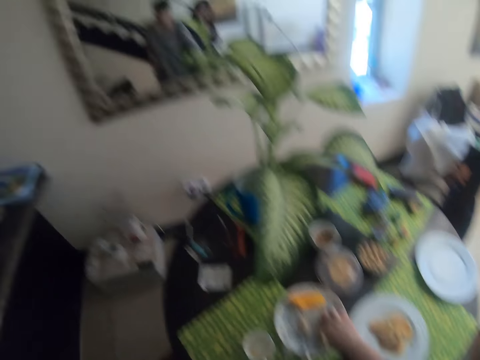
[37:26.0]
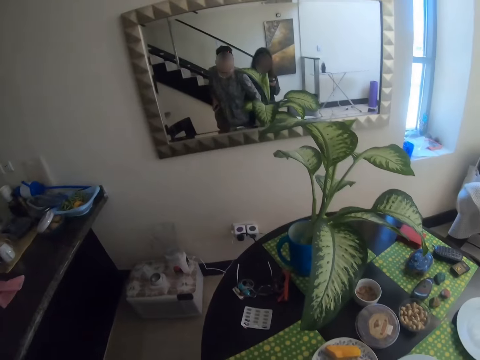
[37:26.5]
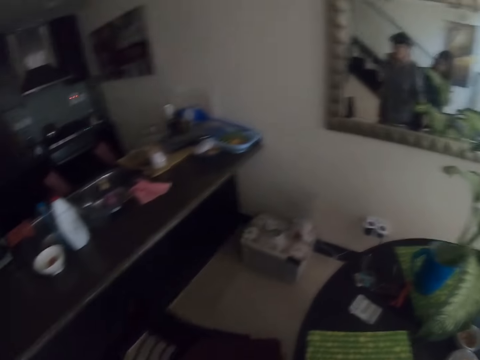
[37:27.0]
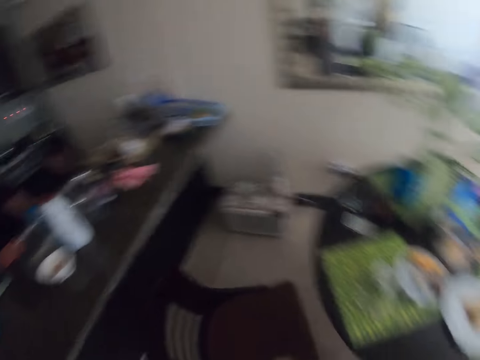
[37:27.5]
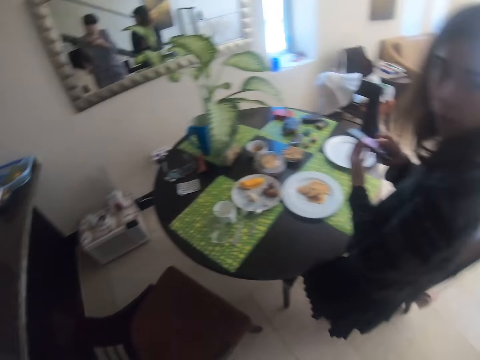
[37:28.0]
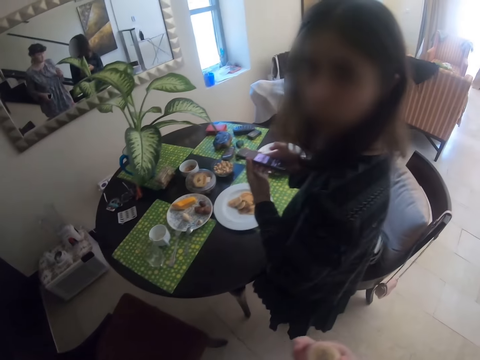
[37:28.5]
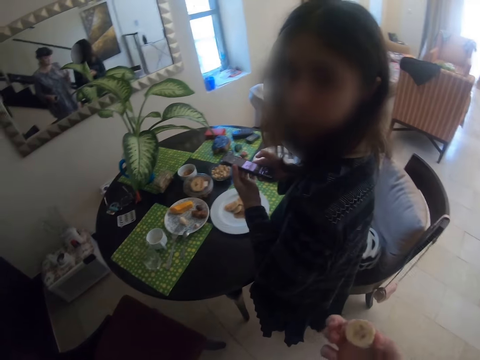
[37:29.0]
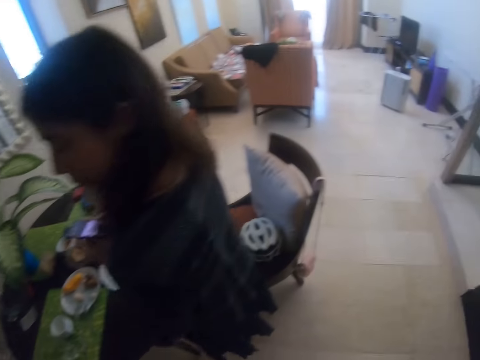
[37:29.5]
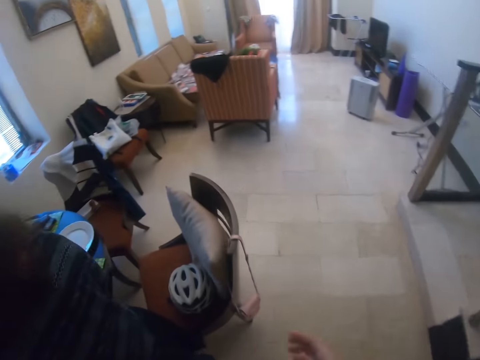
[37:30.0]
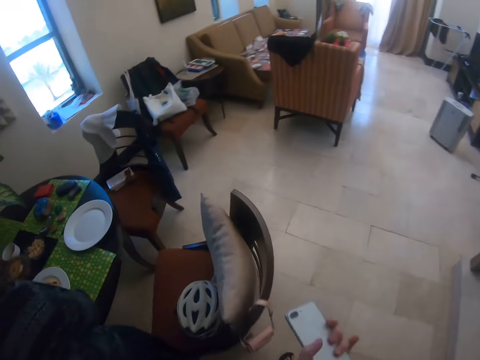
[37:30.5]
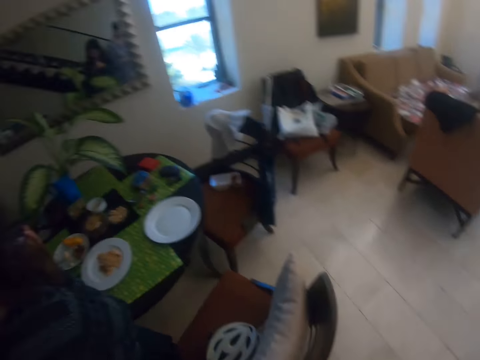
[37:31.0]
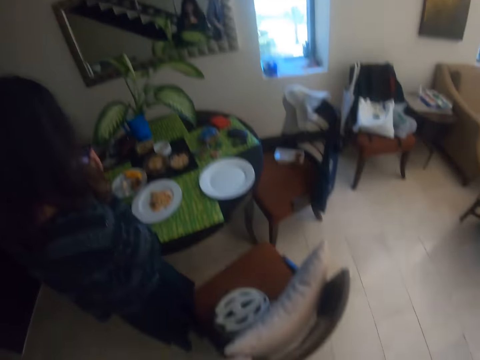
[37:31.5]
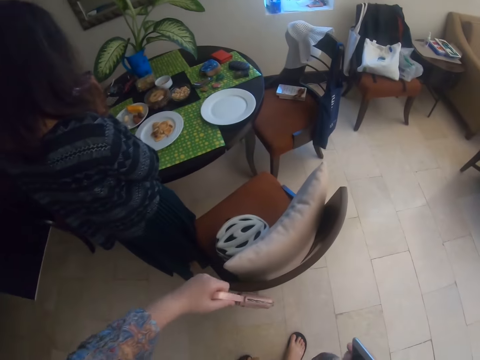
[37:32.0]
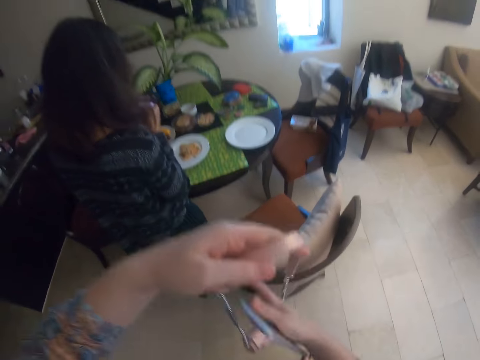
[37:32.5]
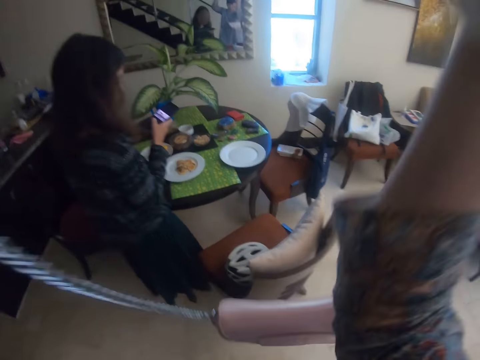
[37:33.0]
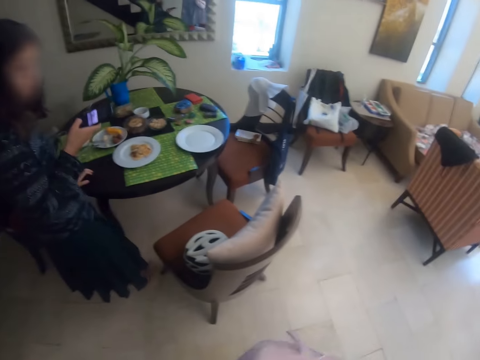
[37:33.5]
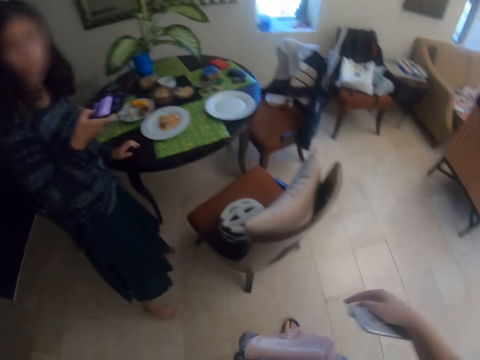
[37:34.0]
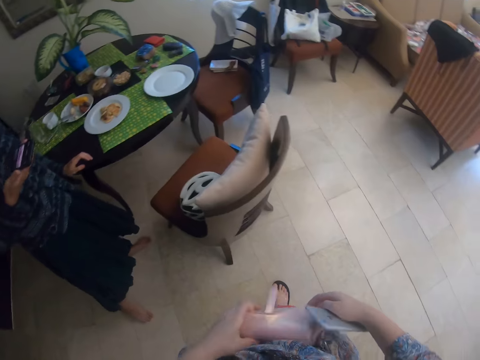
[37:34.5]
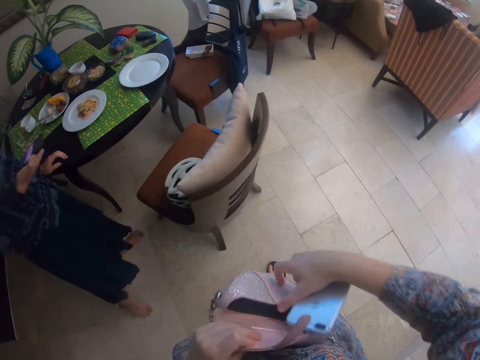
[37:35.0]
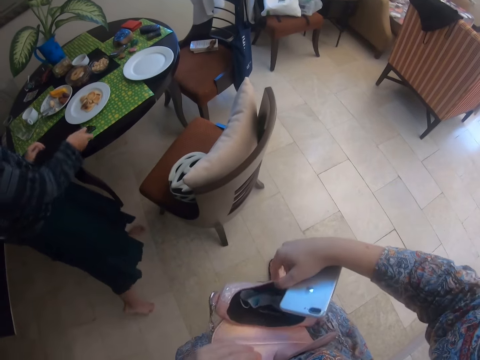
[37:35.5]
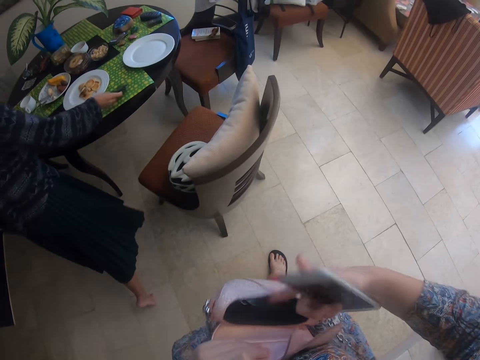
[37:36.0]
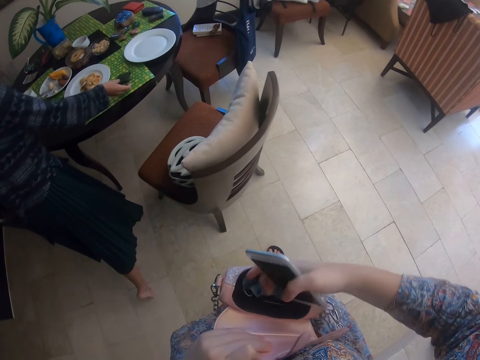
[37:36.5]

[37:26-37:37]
The camera wearer picks the fries. She looks around the room. A woman looks around. The camera wearer walks around. She moves the handbag. She lifts the hand. She hangs the handbag on her neck. She opens the bag.

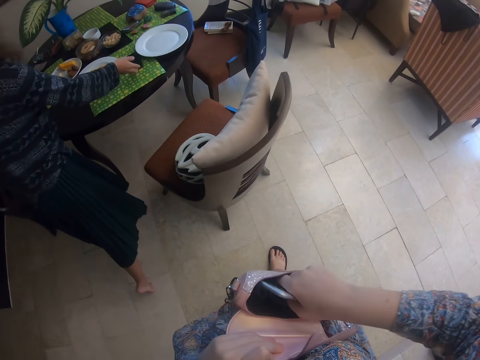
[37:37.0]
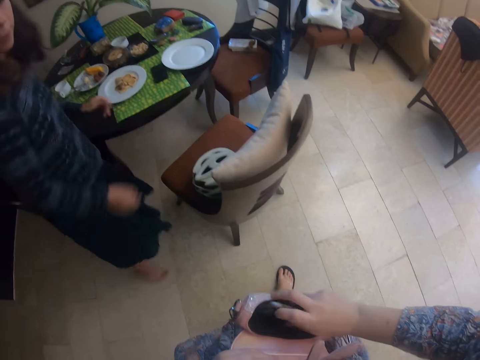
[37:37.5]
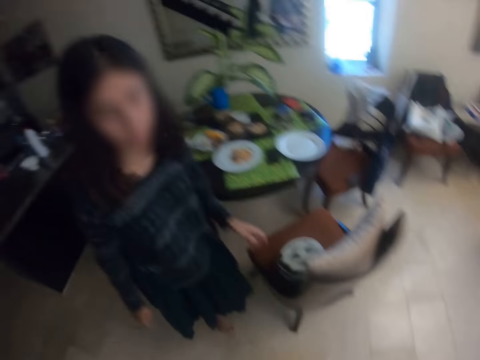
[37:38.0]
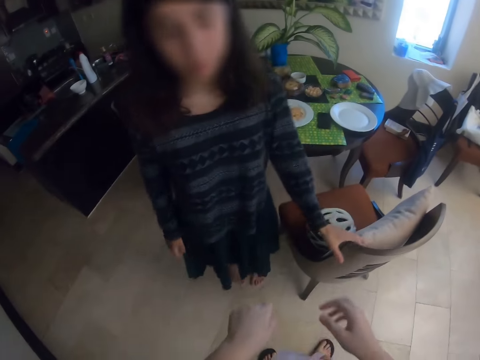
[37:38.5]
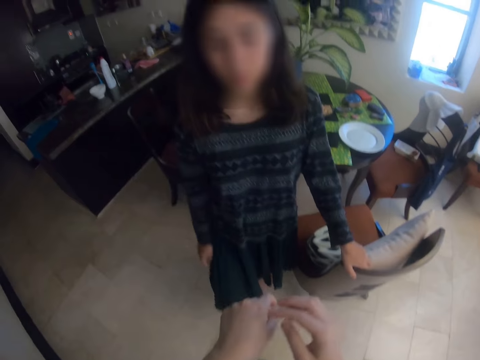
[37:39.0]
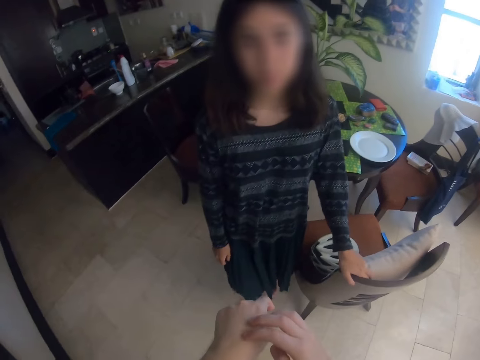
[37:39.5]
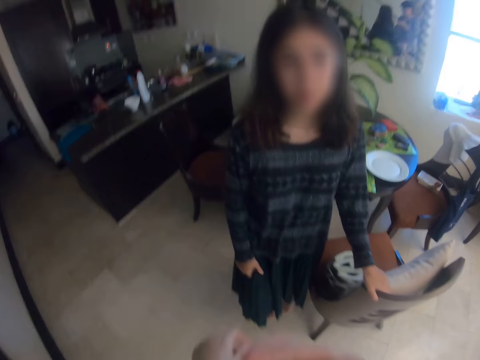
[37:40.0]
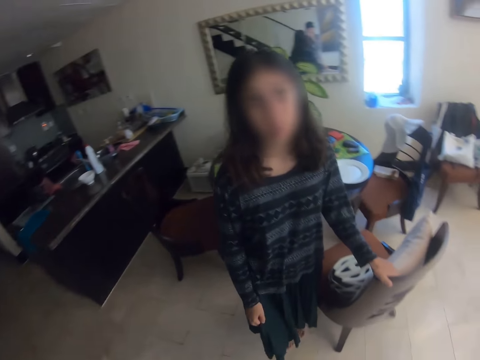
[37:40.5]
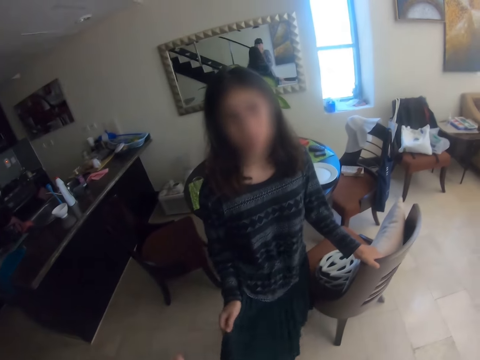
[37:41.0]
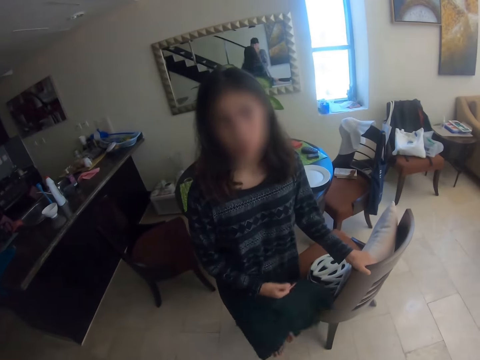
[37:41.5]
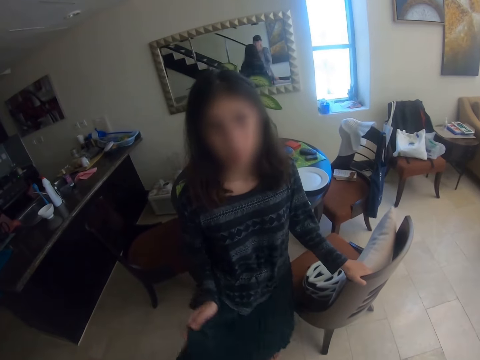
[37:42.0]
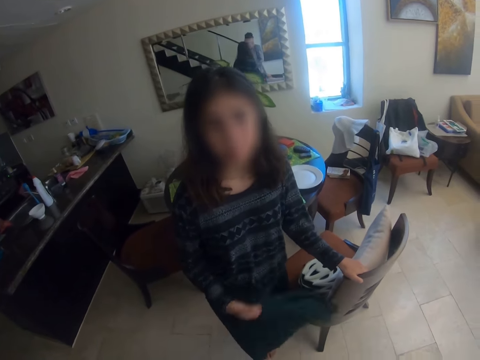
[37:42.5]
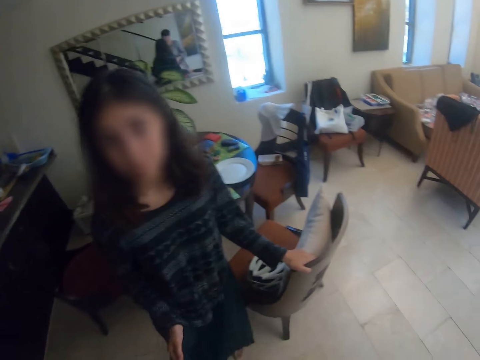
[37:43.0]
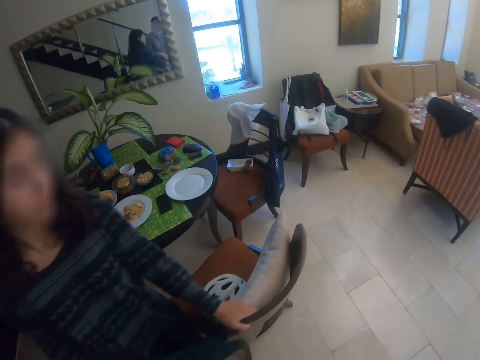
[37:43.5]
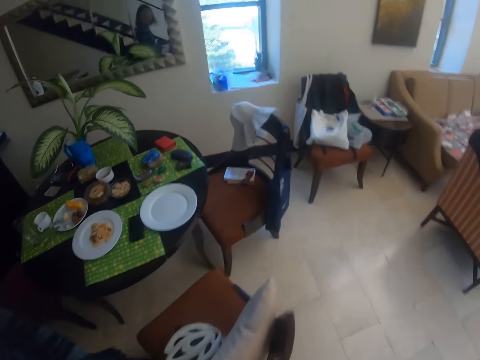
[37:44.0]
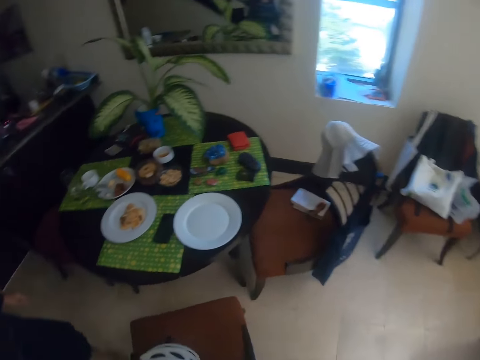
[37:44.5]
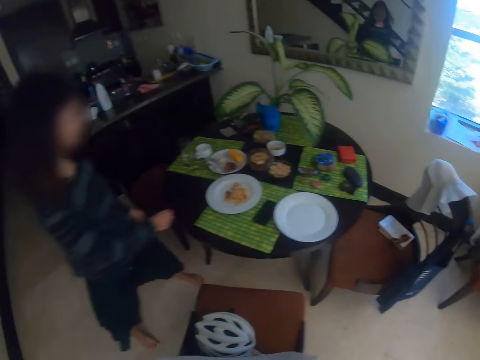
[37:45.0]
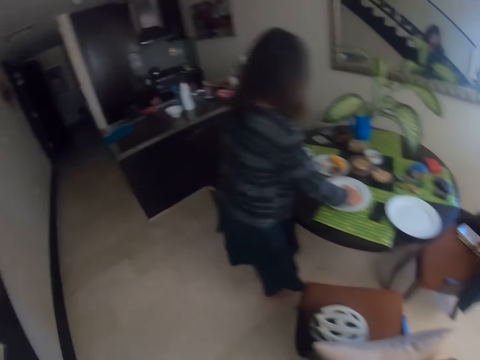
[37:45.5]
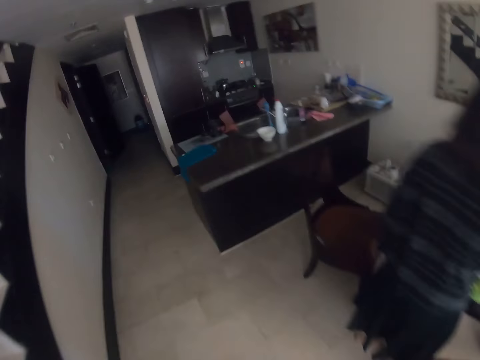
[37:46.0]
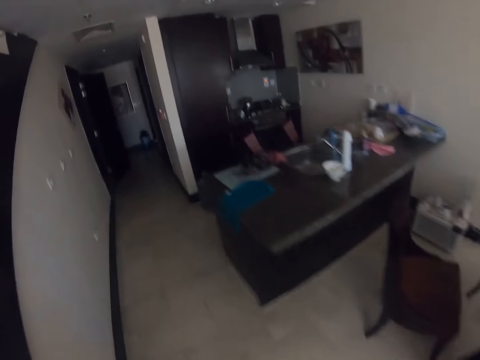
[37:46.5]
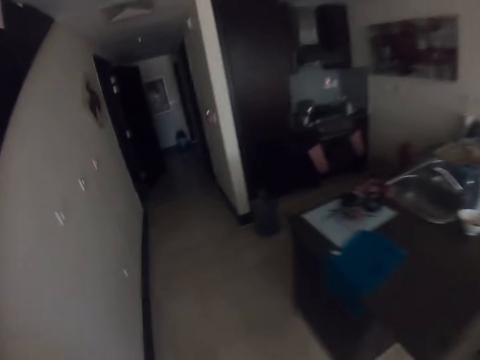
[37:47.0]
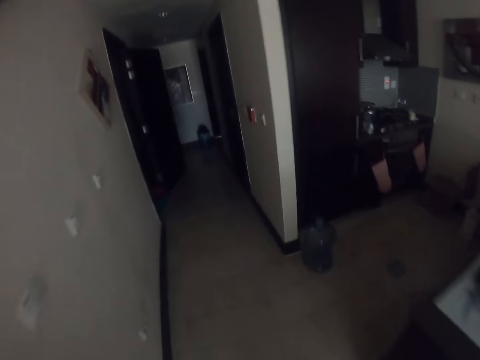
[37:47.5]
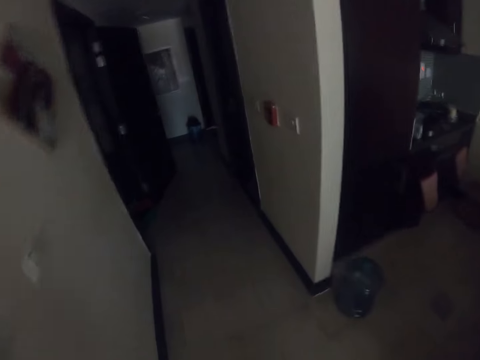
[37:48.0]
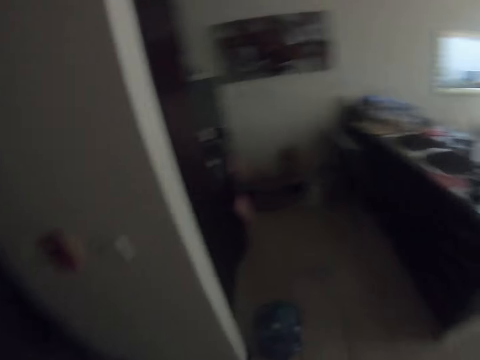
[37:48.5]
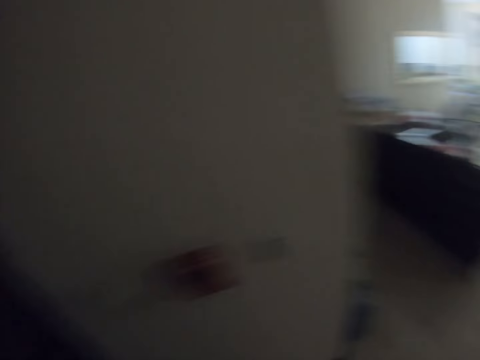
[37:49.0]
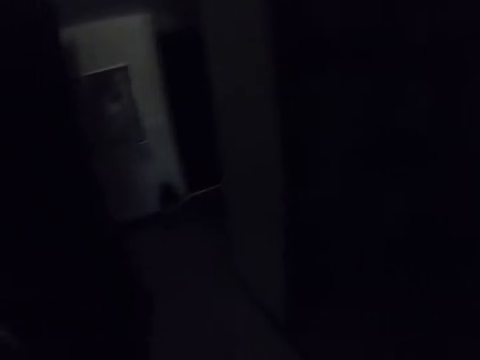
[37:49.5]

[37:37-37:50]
The camera wearer puts the phone in the bag. A woman touches the chair. The camera wearer interacts with the woman. They move the dress. They walk on the floor. They look around. The woman picks the fries. The camera wearer walks around.

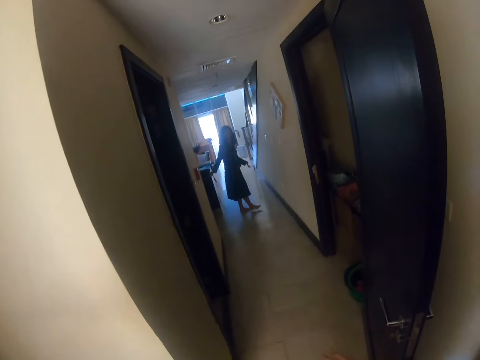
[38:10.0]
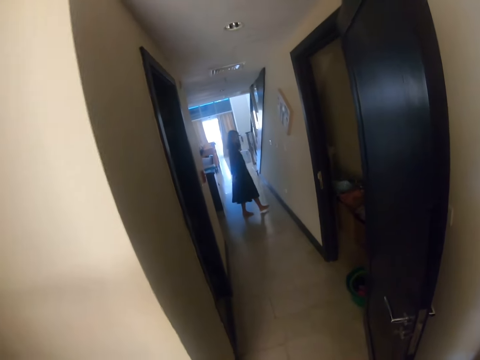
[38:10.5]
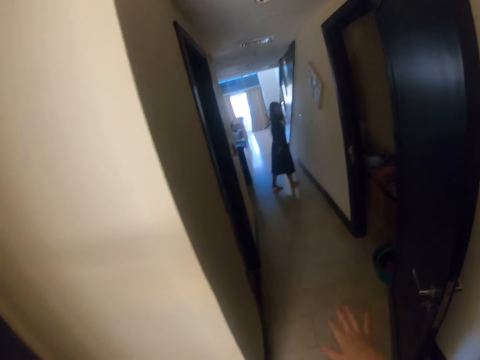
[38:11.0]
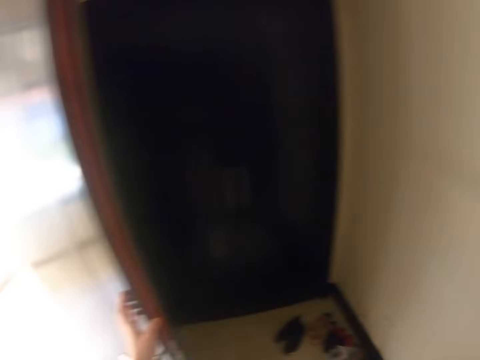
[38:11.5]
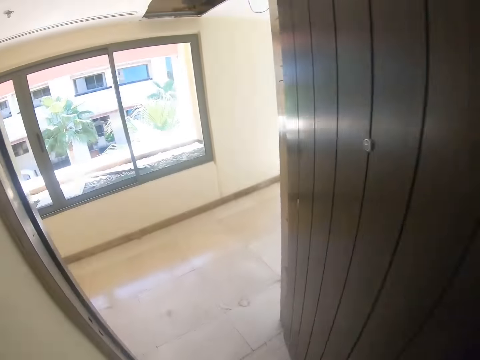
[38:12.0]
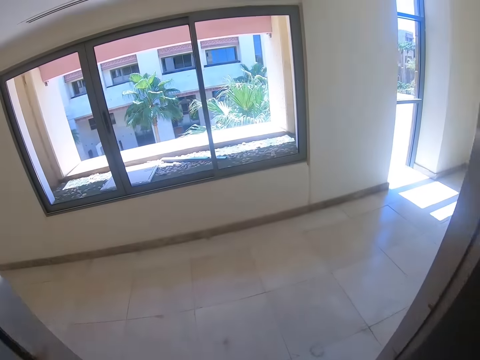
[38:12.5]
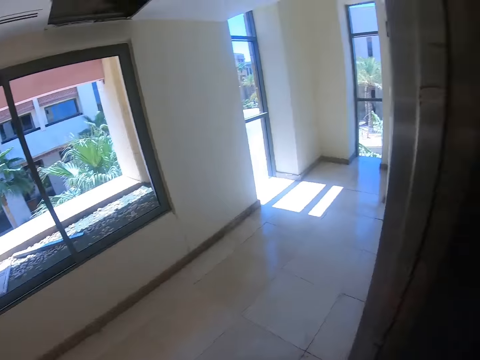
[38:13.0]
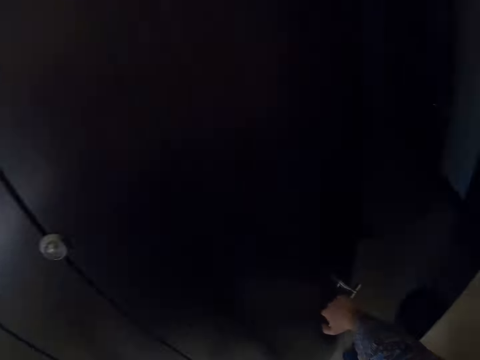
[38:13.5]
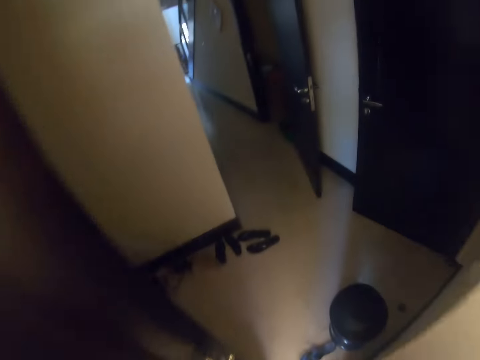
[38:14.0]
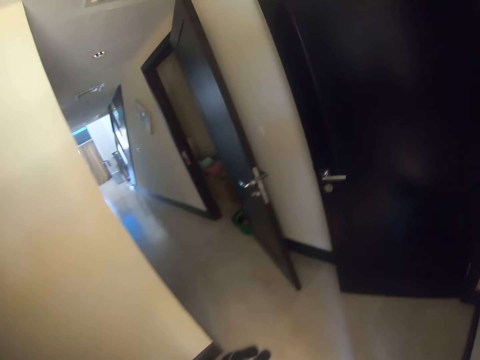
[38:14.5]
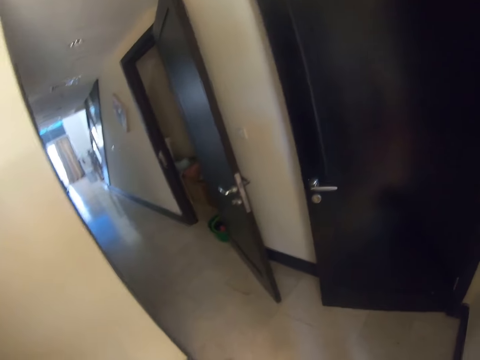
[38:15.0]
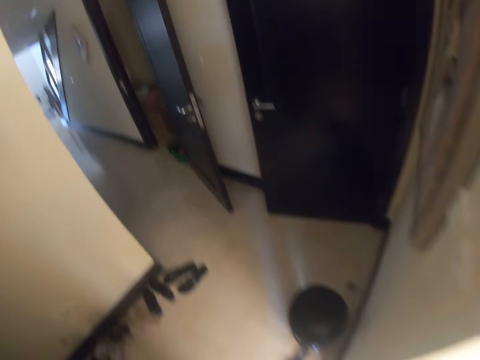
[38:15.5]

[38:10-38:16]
The camera wearer moves the hand. They walk on the floor.
